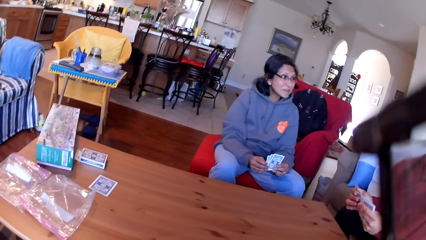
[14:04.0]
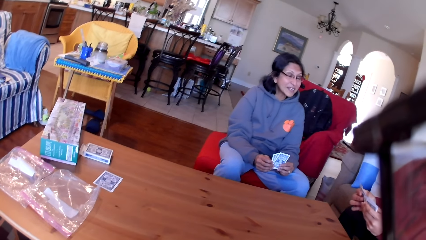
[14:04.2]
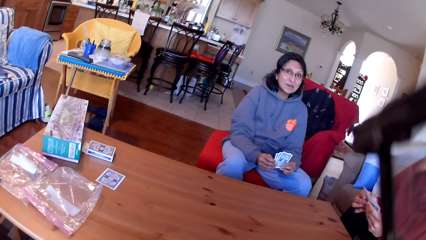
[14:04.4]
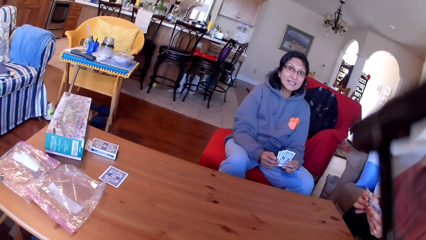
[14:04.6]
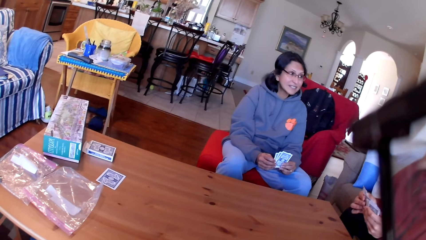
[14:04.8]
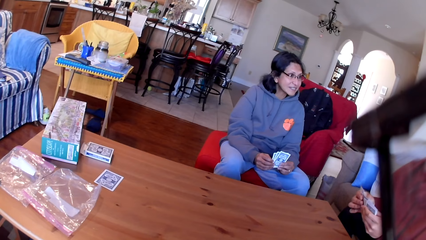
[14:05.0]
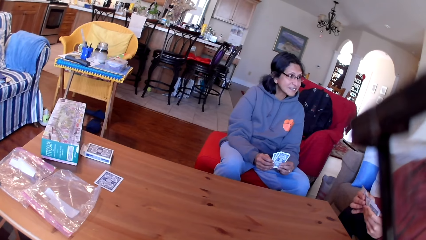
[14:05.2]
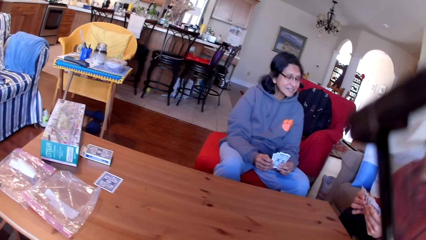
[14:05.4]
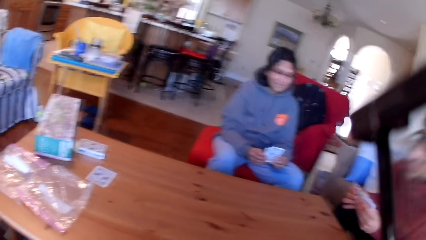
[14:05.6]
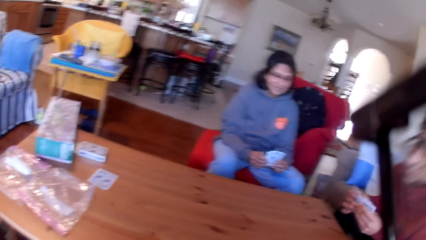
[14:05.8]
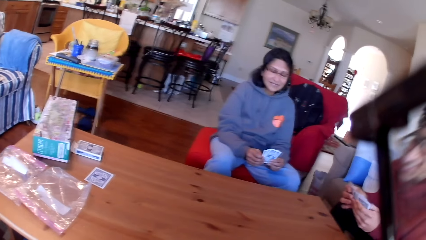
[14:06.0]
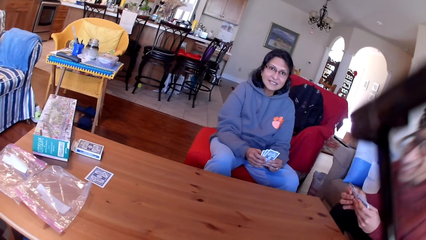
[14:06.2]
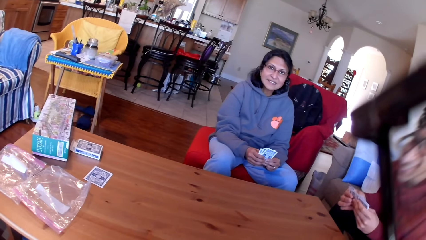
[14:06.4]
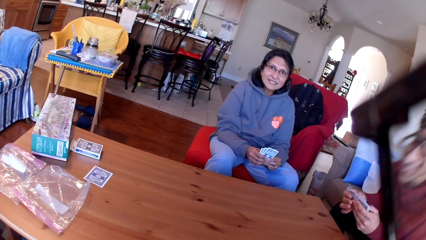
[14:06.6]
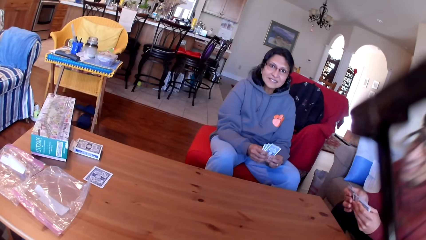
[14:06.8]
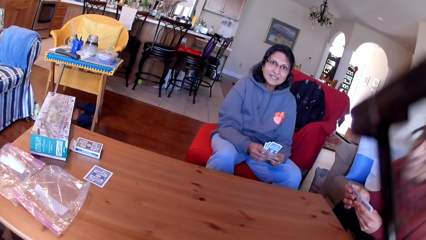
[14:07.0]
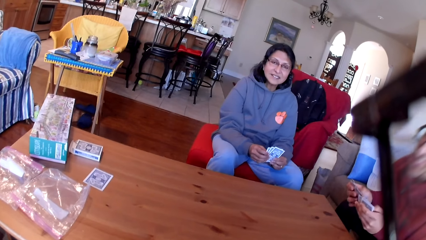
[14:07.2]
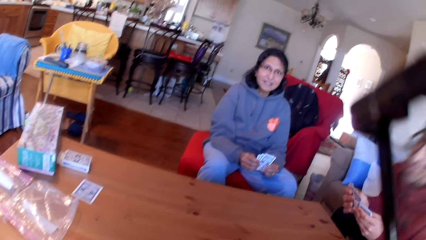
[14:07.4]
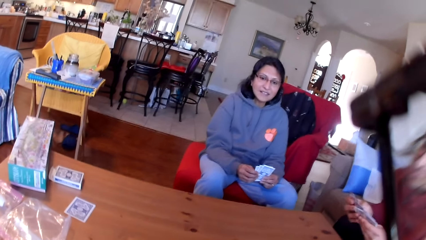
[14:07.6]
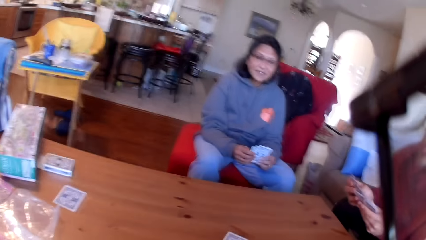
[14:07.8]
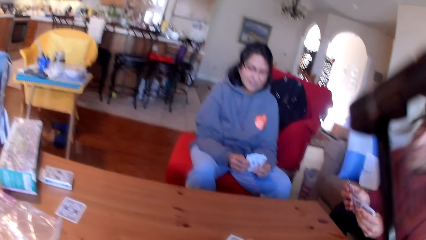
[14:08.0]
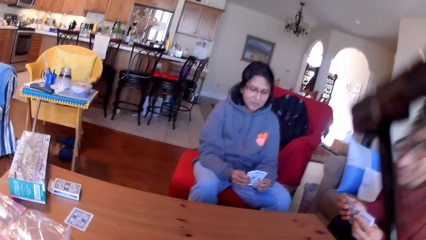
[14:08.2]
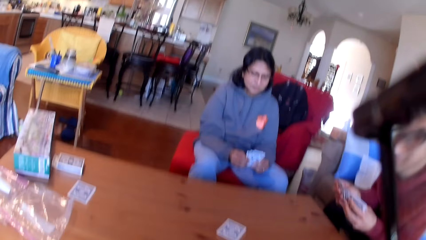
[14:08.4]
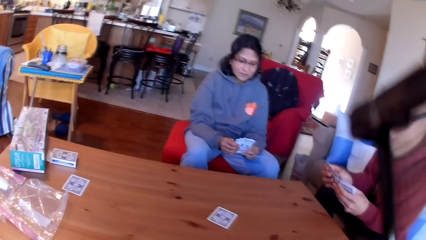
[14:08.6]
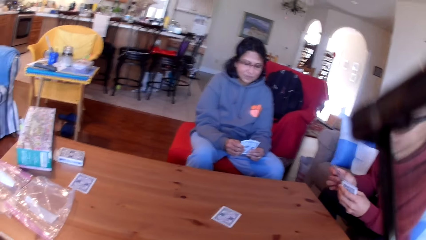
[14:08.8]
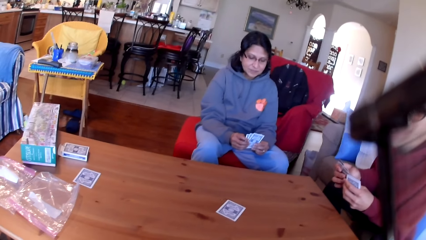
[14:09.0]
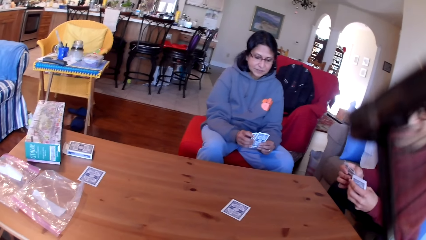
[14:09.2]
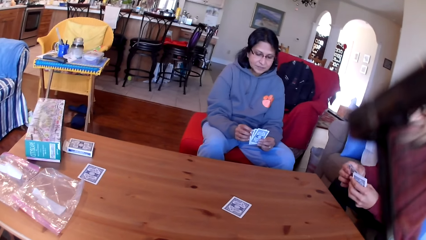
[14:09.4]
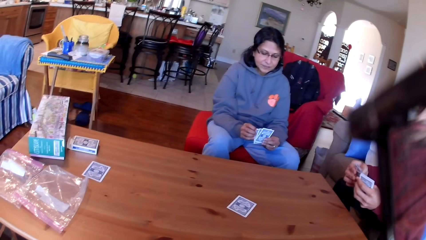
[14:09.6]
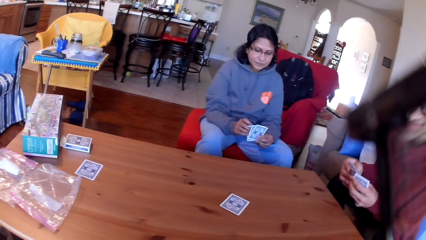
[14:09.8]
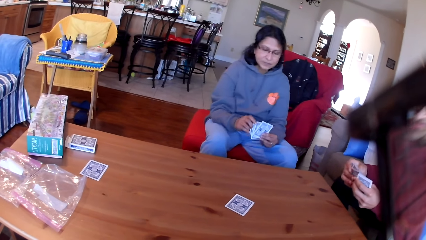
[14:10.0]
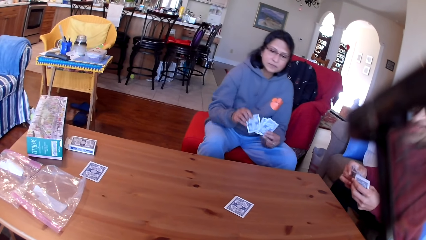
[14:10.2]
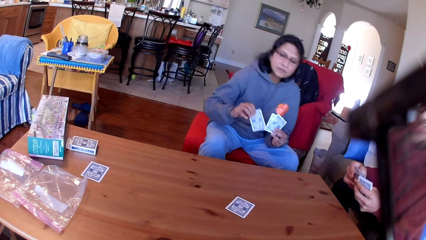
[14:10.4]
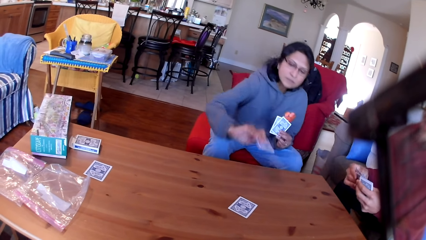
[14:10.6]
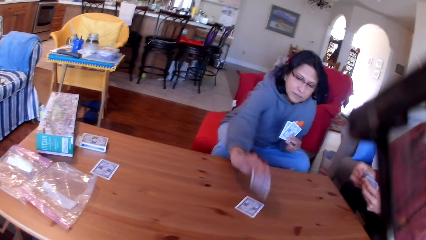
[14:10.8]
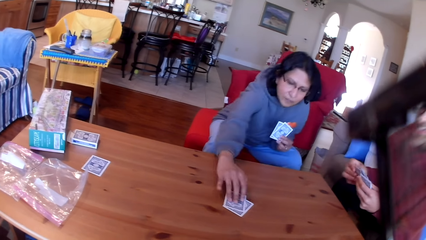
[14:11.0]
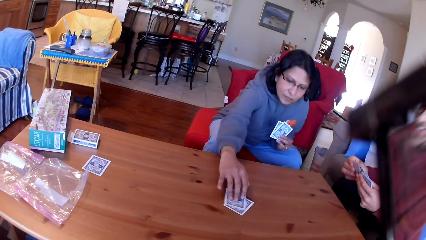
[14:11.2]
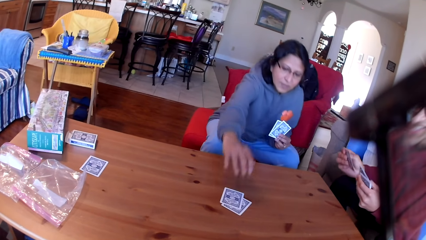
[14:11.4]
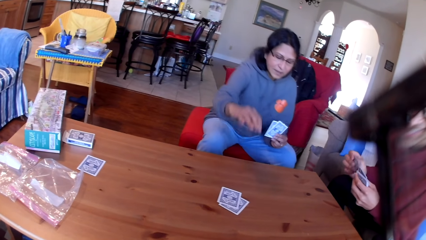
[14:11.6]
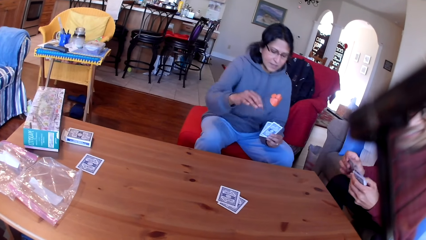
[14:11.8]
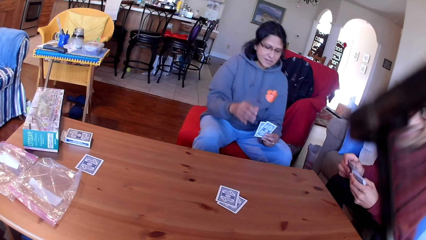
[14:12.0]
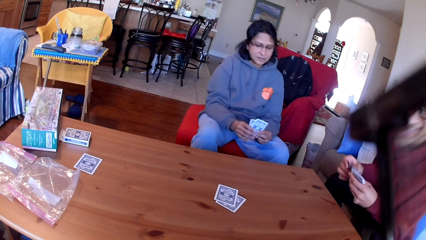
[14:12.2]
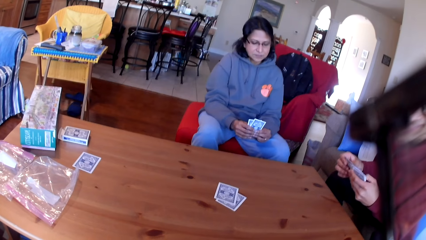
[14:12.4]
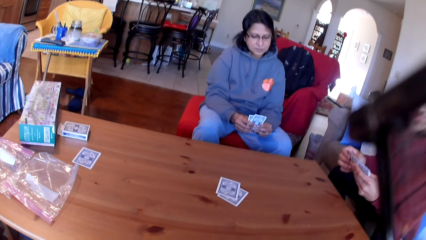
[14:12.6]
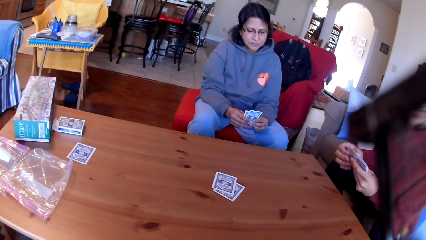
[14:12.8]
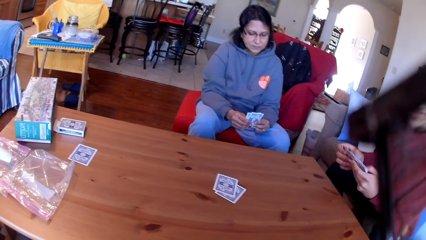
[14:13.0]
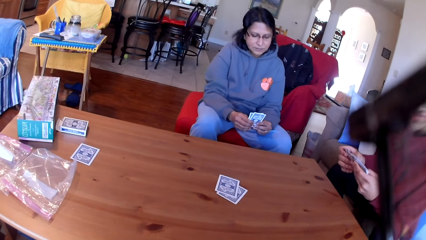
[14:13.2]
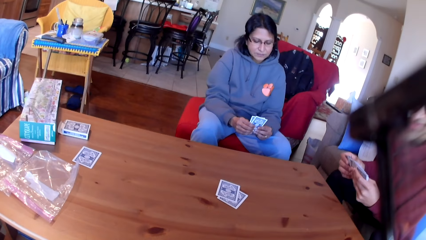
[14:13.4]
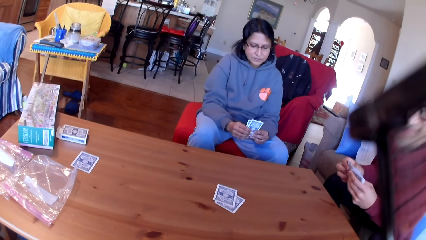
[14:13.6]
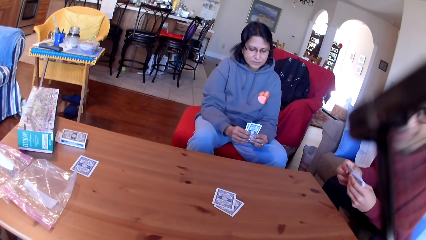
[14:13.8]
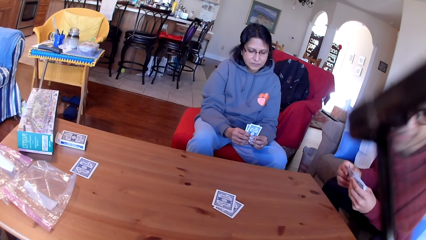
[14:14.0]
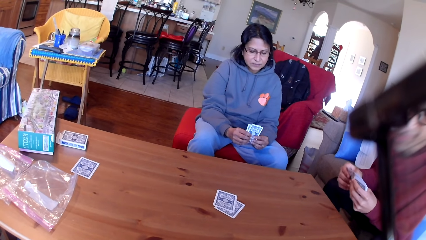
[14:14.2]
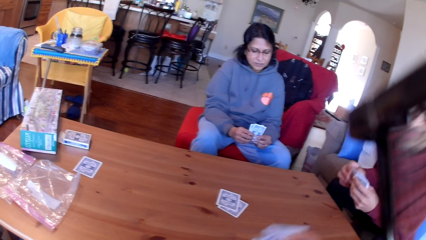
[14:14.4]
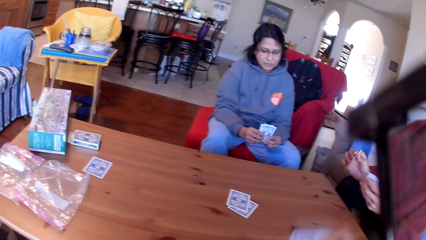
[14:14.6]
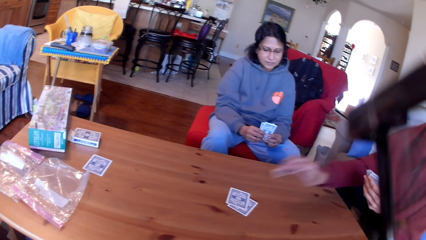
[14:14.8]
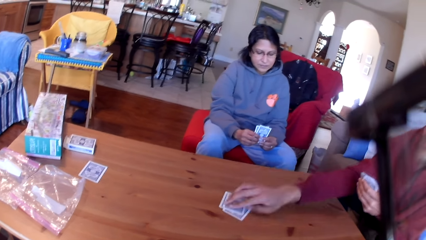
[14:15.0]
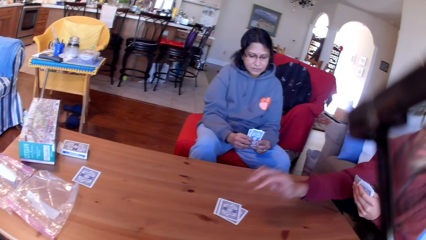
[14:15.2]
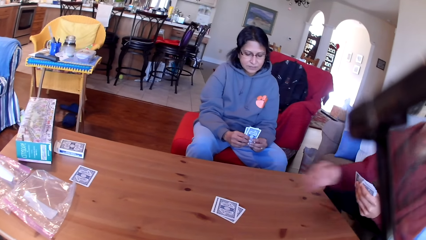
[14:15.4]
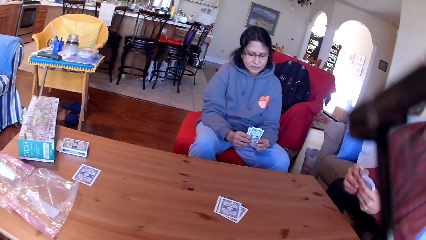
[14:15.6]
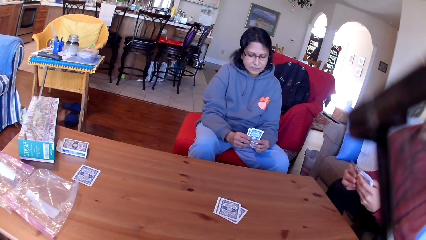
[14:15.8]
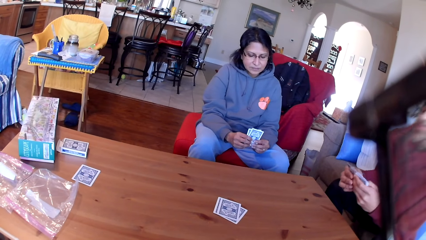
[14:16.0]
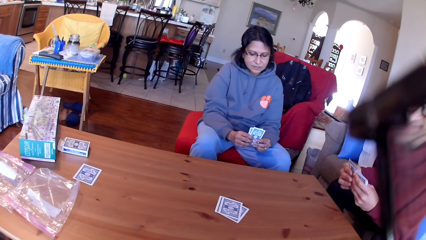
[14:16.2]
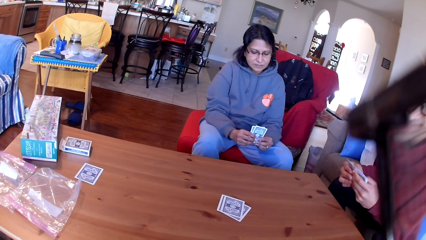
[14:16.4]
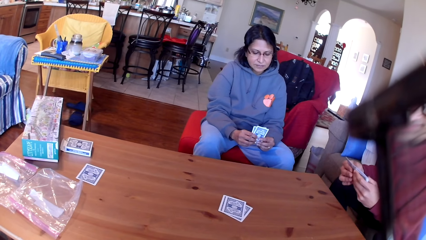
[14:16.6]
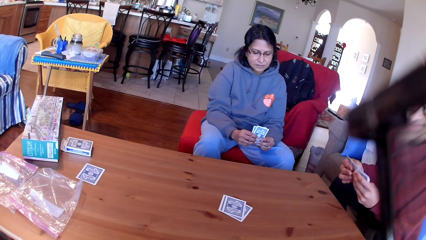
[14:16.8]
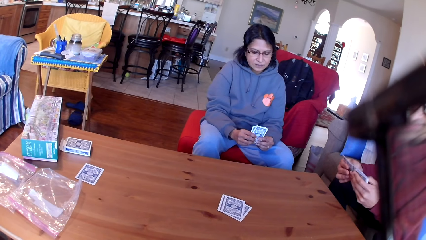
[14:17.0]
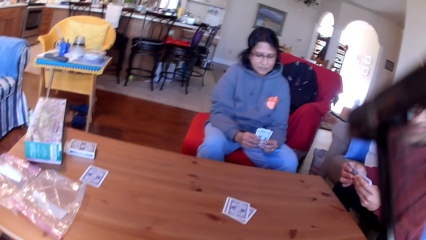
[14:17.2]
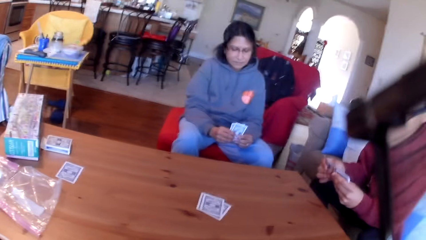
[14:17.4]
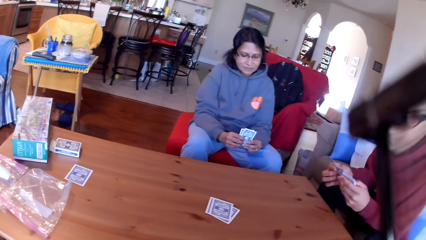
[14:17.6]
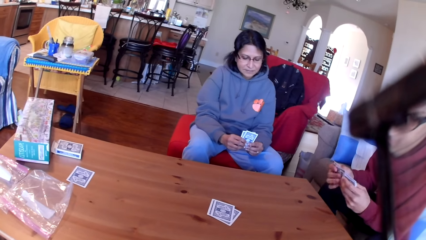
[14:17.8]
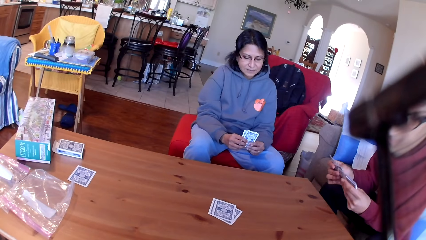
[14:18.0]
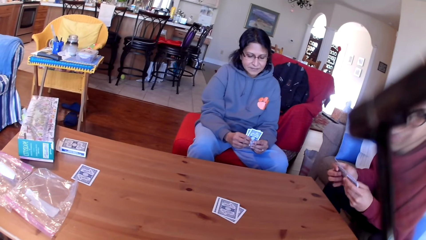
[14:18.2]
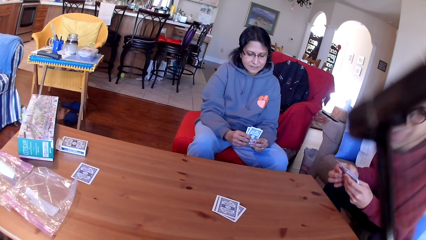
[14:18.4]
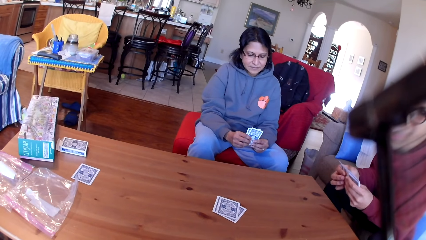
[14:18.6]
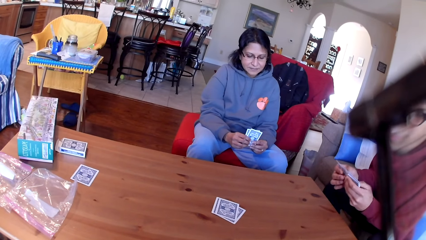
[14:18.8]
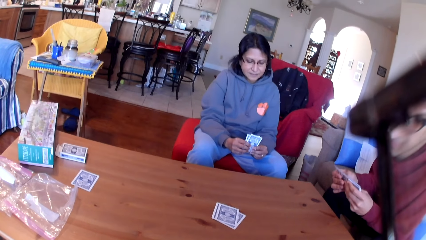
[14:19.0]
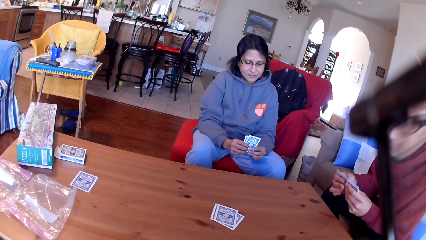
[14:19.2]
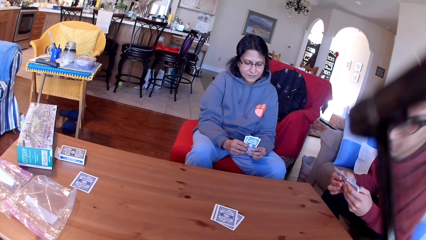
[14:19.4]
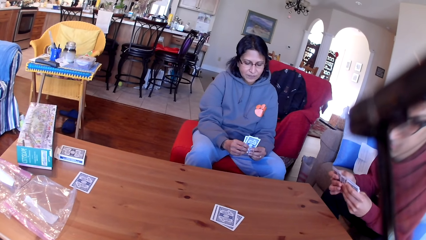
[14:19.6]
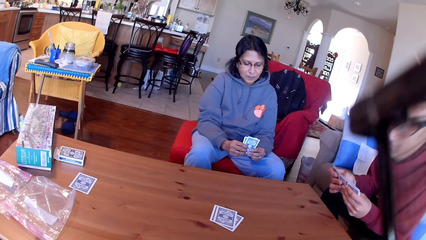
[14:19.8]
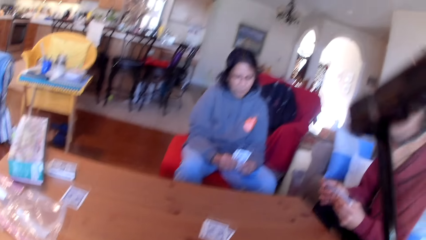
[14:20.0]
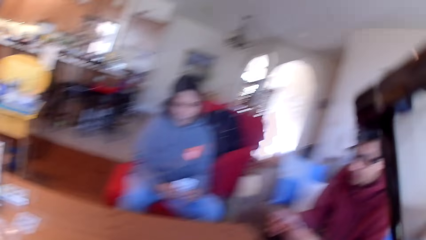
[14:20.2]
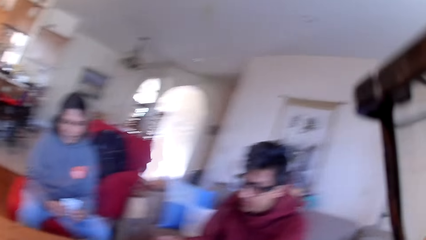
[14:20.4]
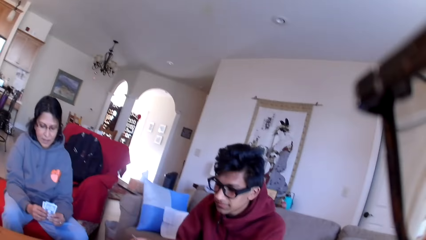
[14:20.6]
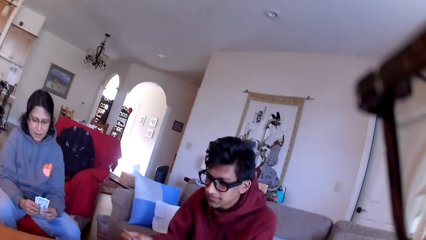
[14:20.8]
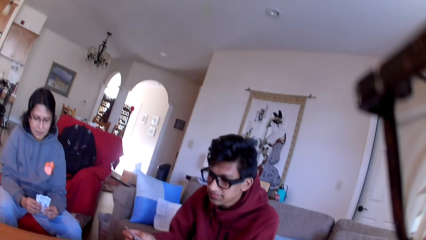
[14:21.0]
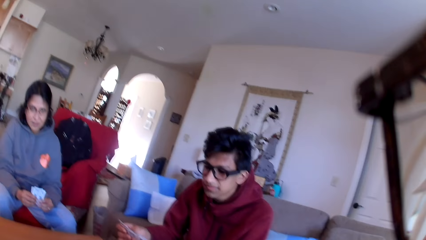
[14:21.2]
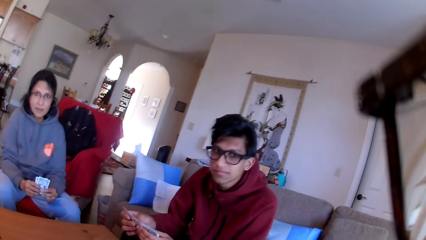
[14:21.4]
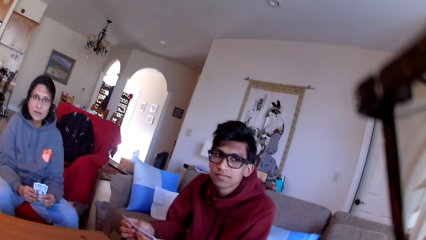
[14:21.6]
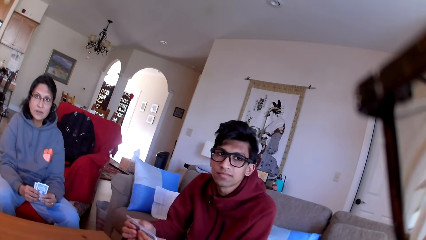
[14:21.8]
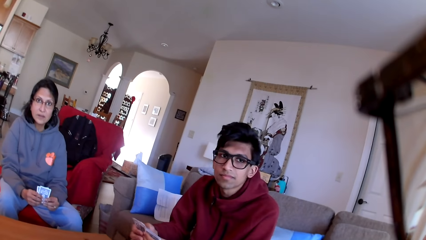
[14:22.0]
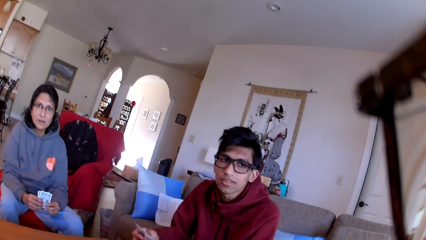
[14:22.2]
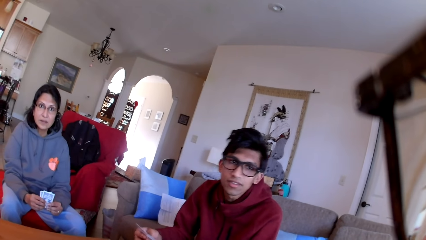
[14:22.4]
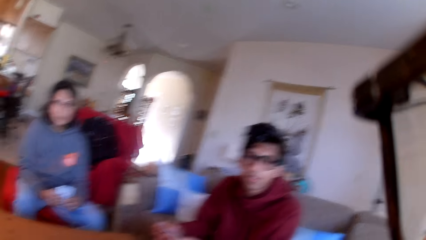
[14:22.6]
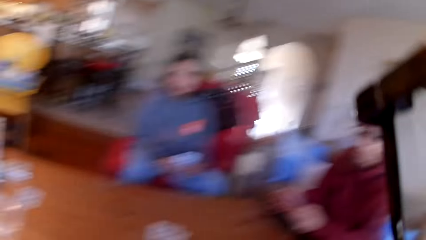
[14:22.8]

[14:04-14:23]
A woman stares at a person. A man moves the cards in his hands. The camera wearer places a card on the table. The woman places a card on the table. The man moves the cards in his hands. The man places a card on the table. The woman stares at the cards in her hands. The man moves the cards in his hands.
